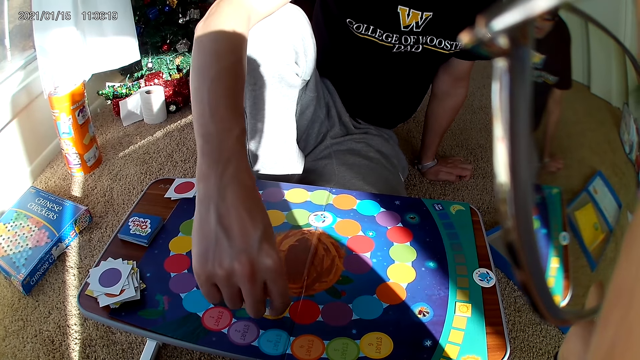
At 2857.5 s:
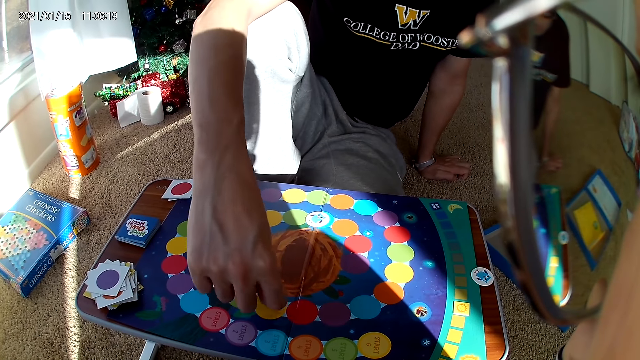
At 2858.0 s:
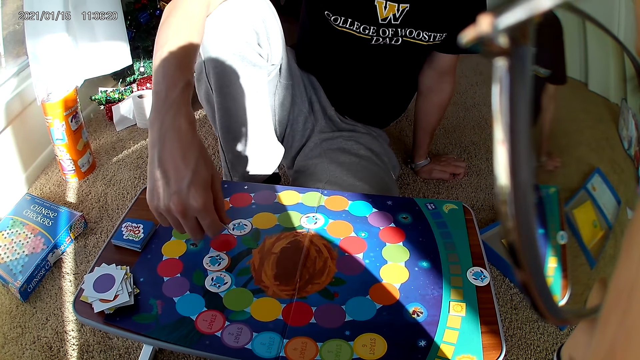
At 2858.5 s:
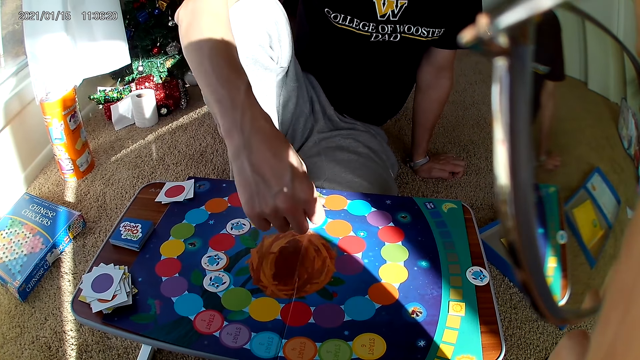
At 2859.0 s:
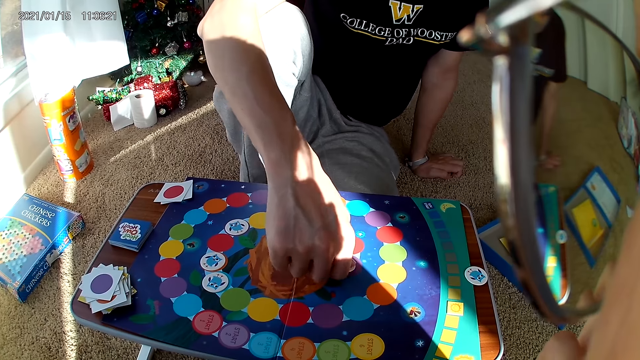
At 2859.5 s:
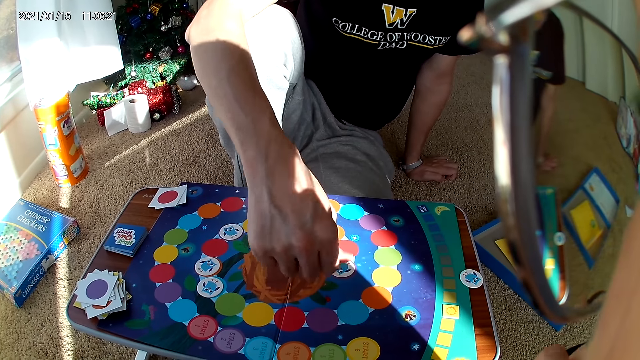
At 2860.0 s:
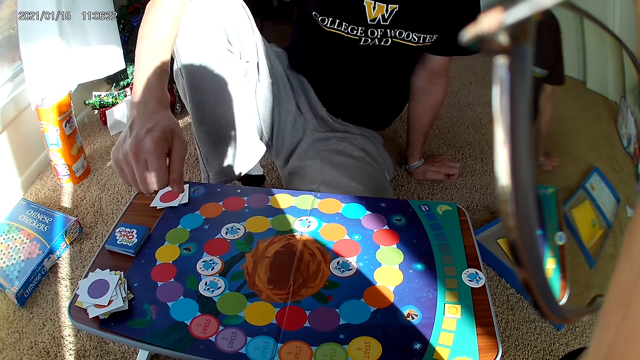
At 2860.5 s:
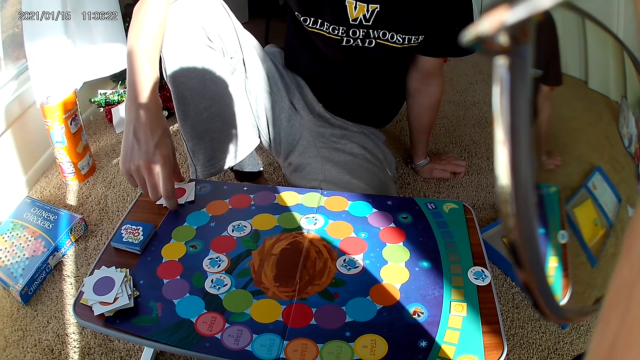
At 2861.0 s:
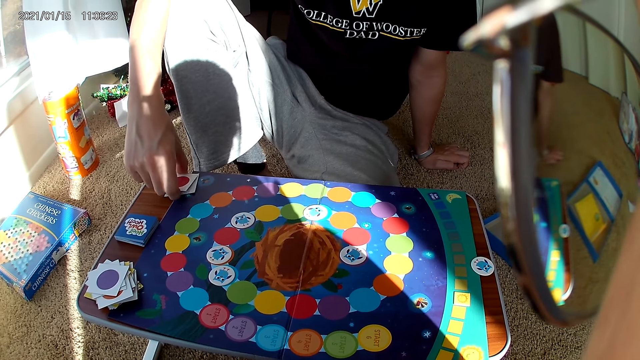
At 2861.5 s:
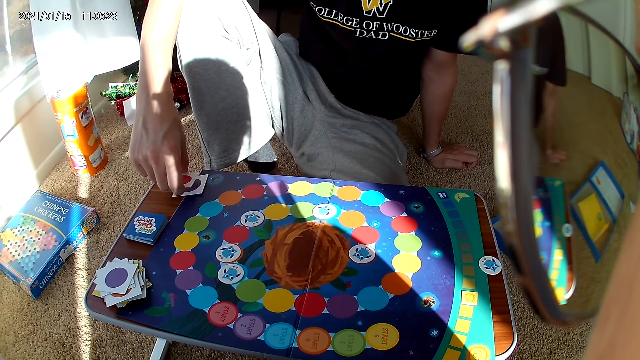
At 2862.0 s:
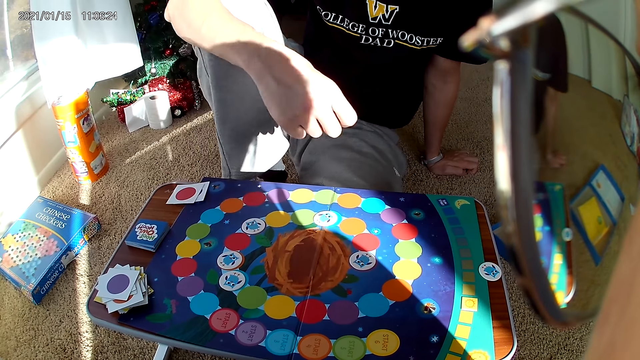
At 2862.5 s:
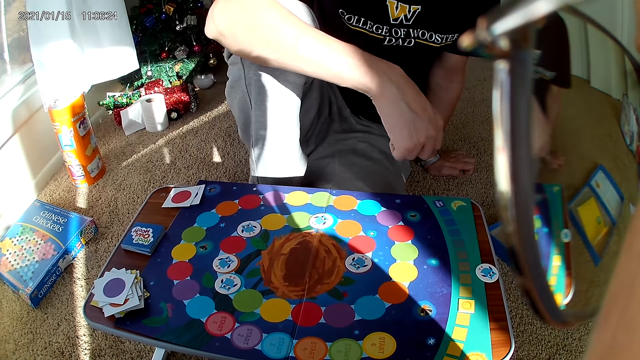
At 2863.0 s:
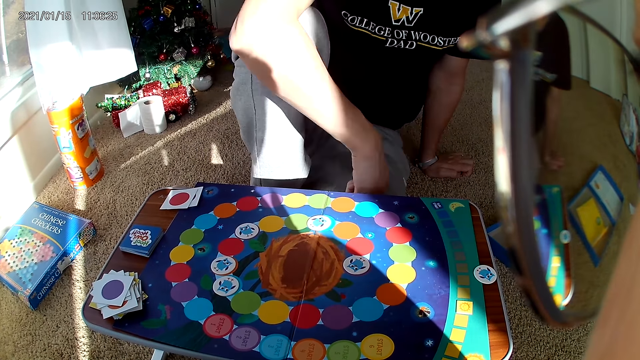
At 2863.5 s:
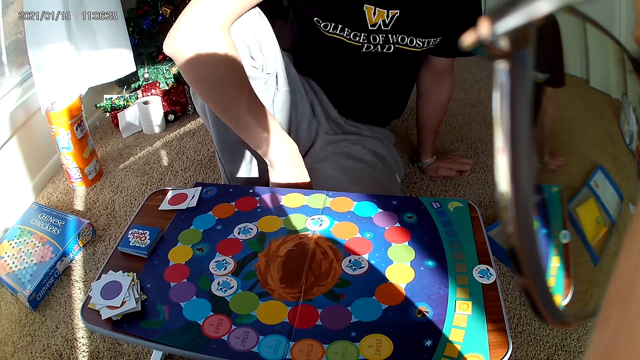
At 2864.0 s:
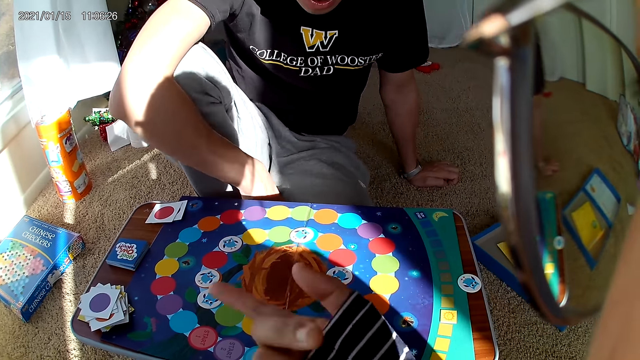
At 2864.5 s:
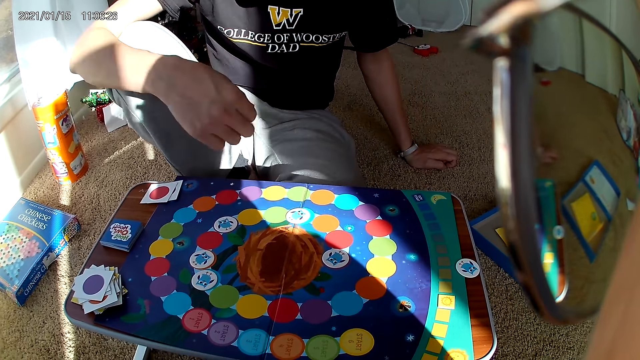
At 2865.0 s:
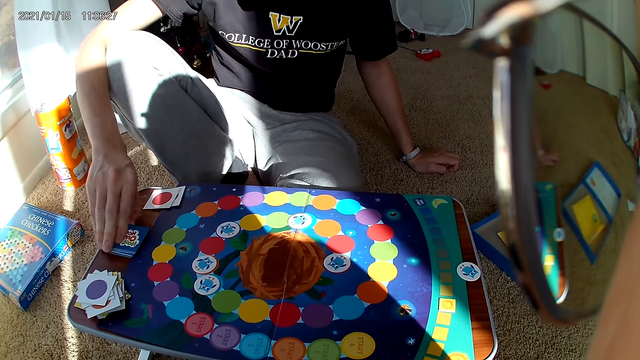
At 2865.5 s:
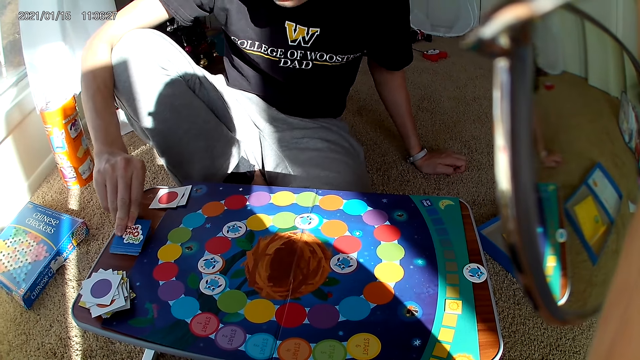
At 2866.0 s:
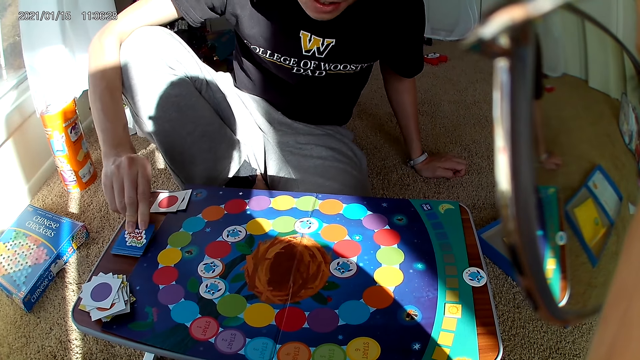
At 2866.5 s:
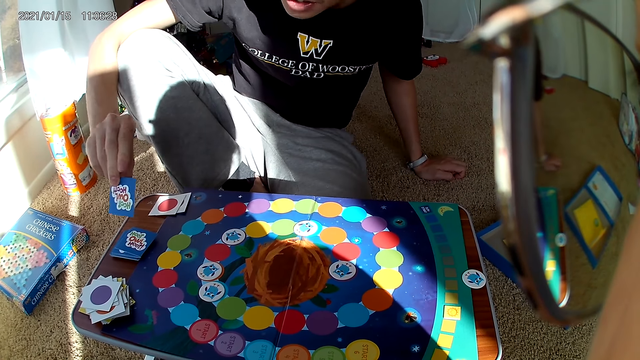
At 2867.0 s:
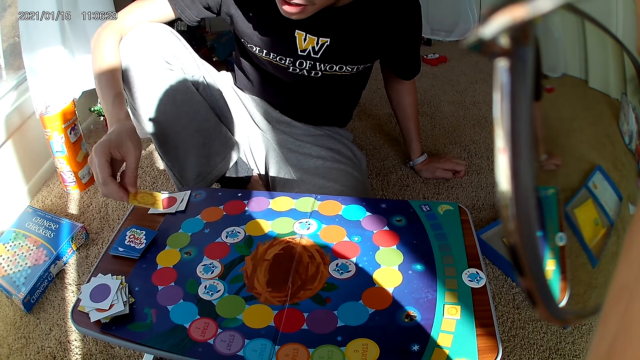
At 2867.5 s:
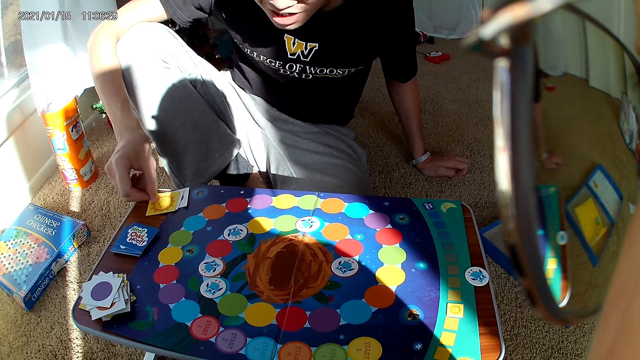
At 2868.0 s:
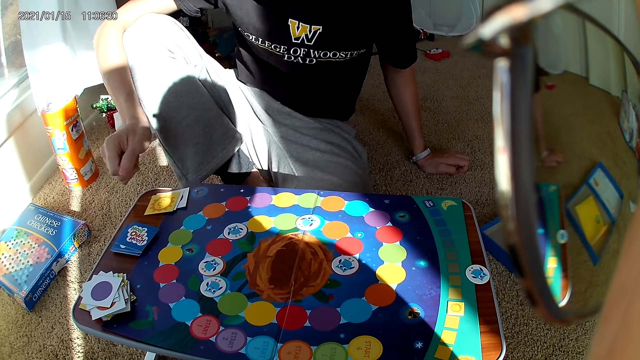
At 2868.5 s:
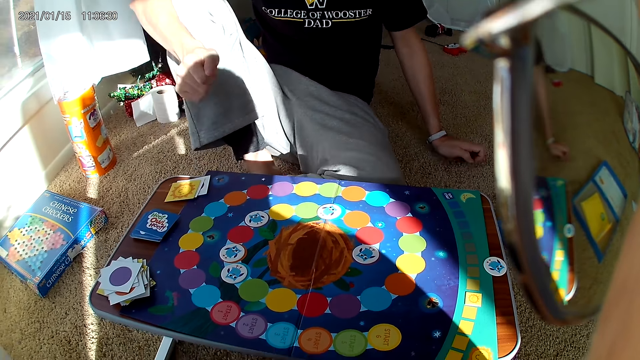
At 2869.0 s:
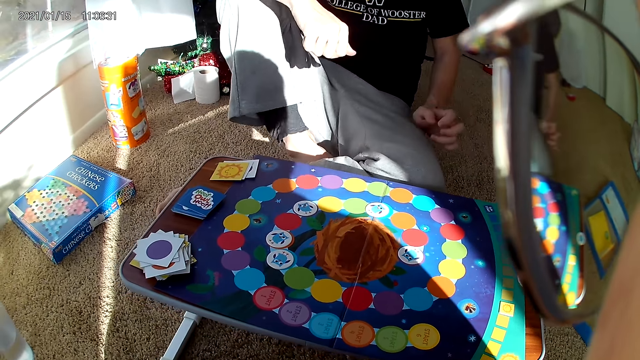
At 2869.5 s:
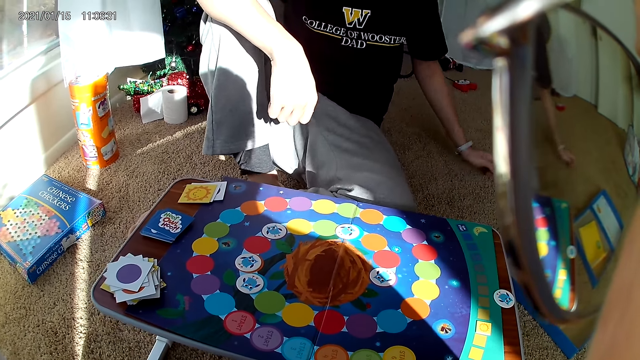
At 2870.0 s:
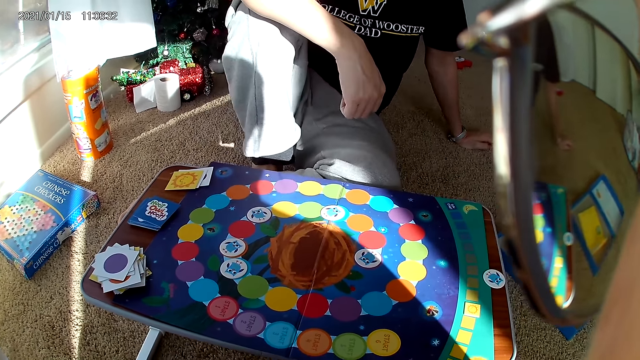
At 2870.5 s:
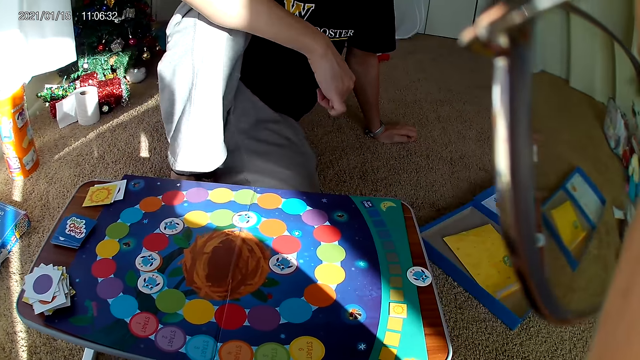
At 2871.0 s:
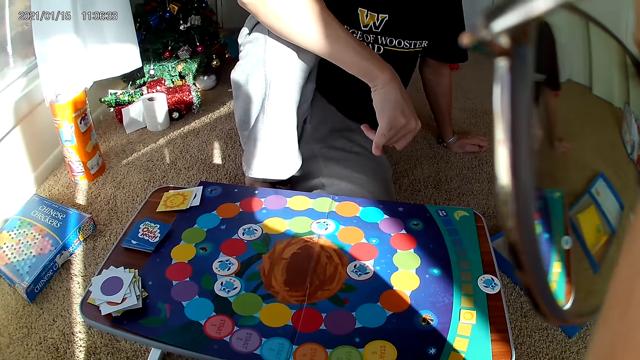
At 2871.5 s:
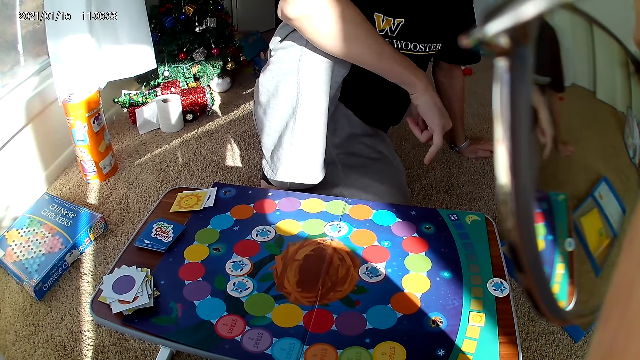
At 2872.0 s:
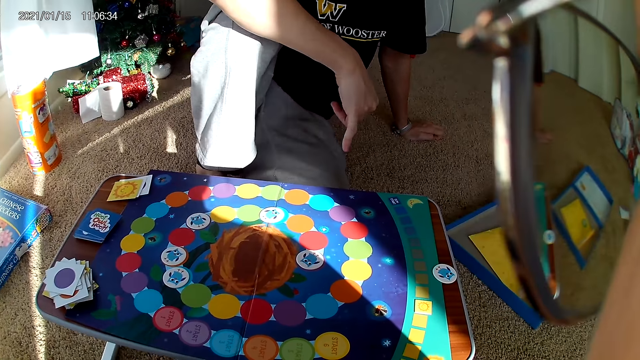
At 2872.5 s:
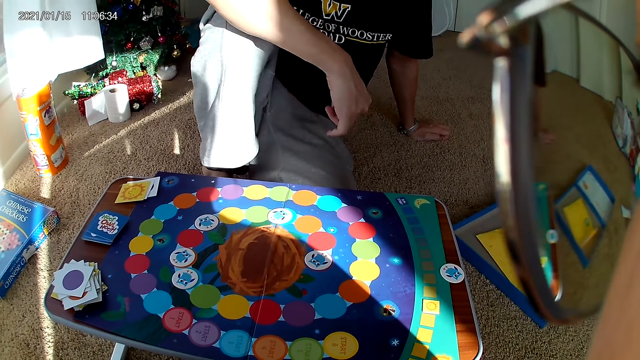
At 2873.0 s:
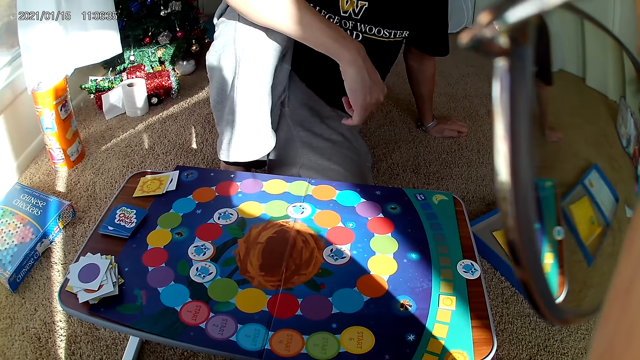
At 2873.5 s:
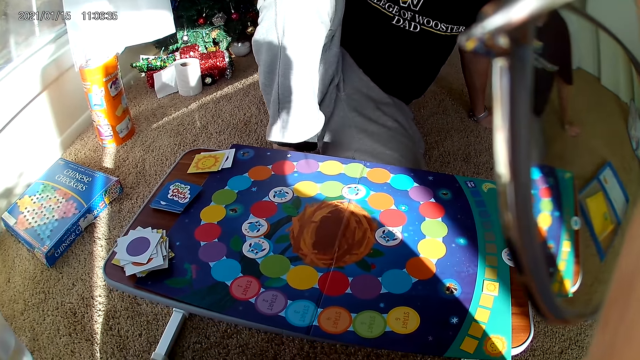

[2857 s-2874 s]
A man picks a card from the board with his right hand. He drops the card on the board with his right hand. He picks playing cards and adjusts a card on the board with his right hand. He places a hand on the knee. He picks a card from the board with his right hand and drops the card on the board with his right hand. He places a hand on the knee.

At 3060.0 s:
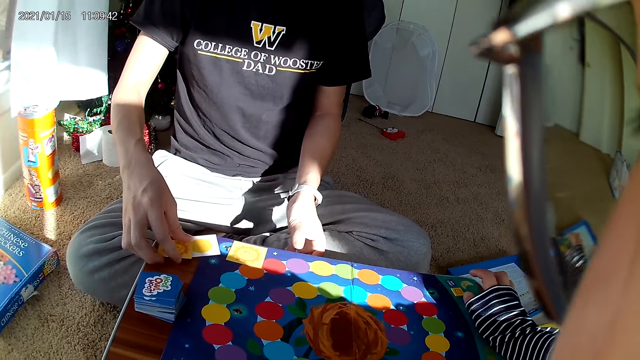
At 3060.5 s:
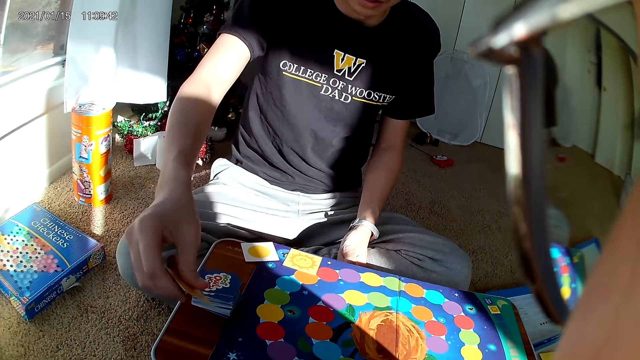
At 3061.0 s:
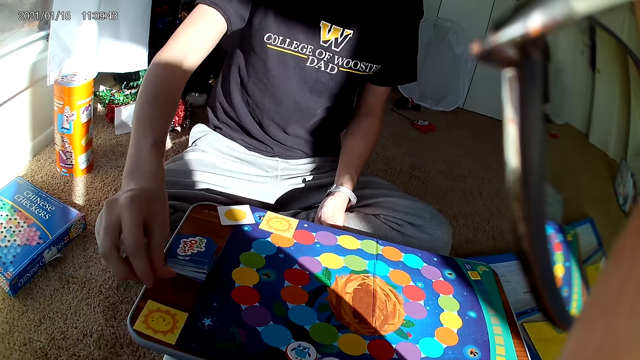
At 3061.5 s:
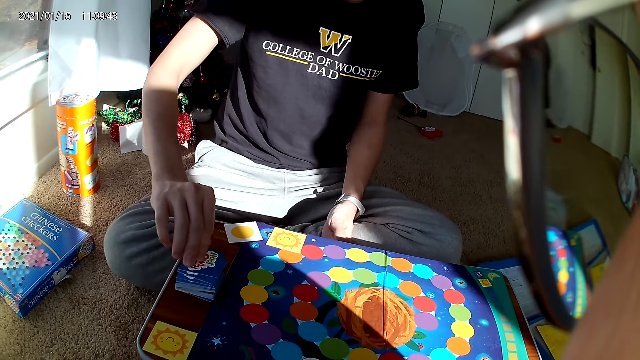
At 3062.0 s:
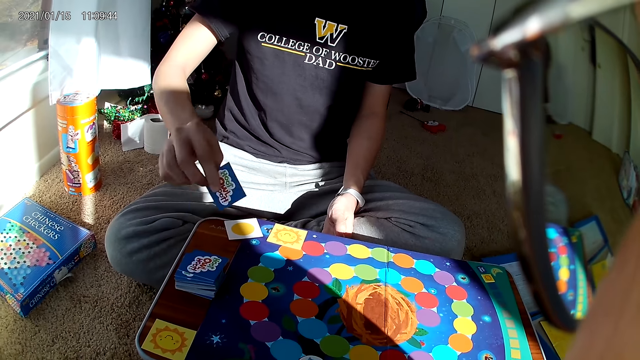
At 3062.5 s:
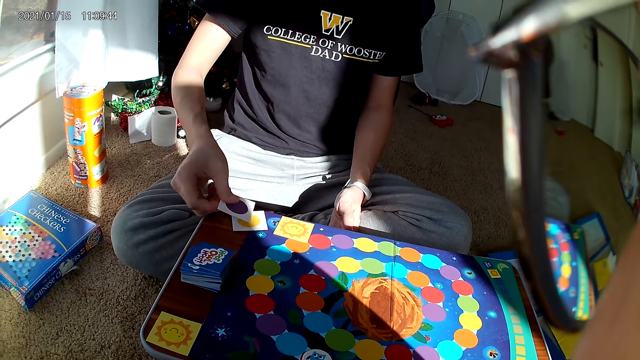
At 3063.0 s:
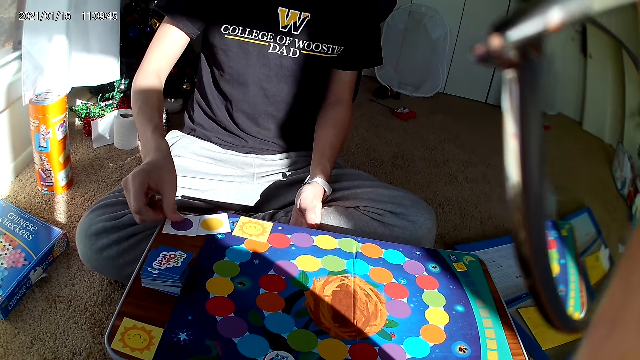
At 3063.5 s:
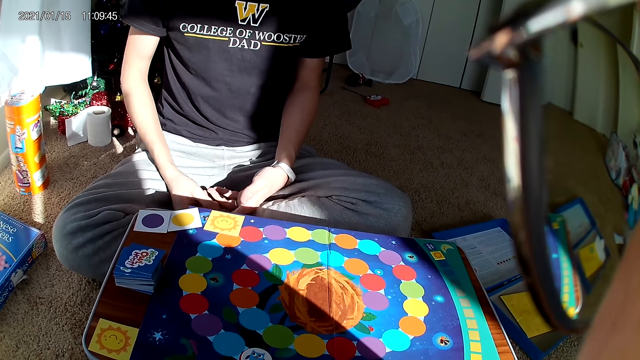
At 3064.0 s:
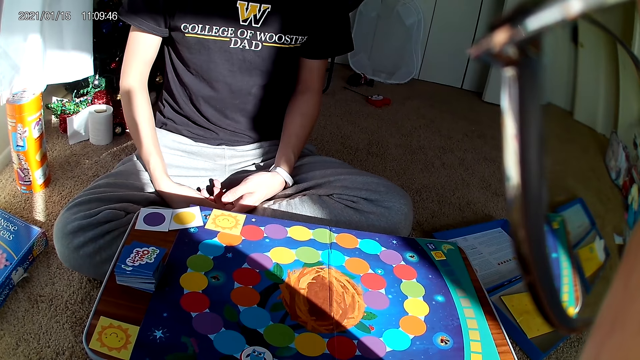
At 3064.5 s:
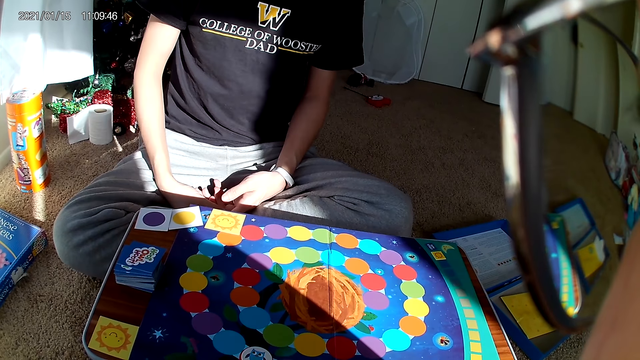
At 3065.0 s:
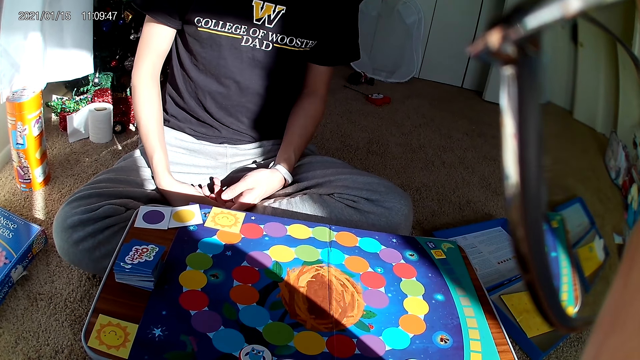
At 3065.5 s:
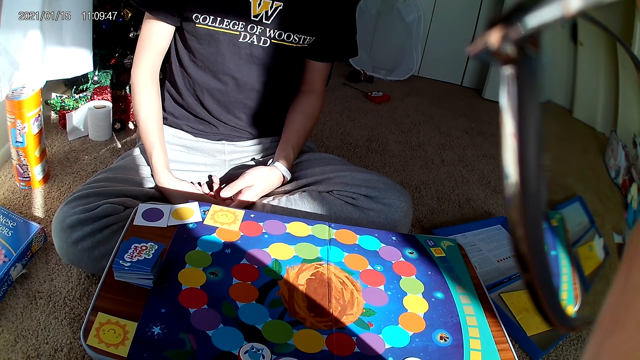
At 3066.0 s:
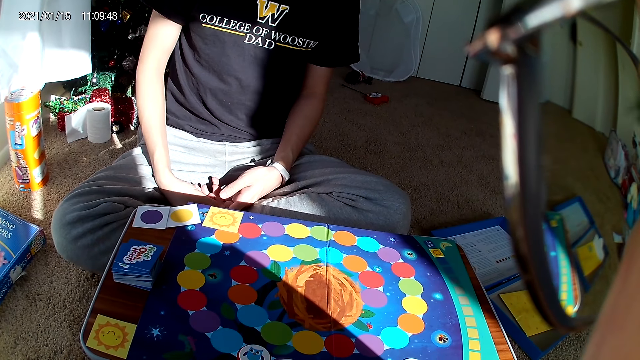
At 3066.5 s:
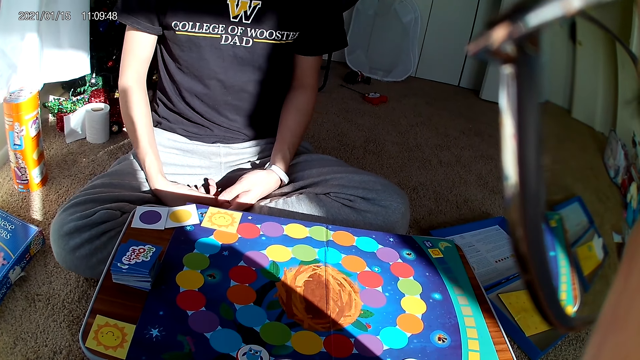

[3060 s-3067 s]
A man drops a card on the board with his right hand. He picks a card from the board with his right hand and drops the card on the board with his right hand. He places the hands on the laps.
